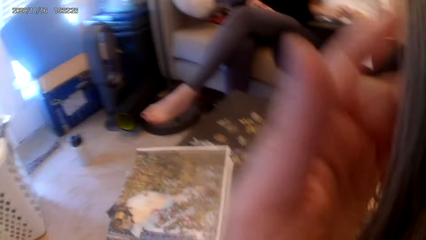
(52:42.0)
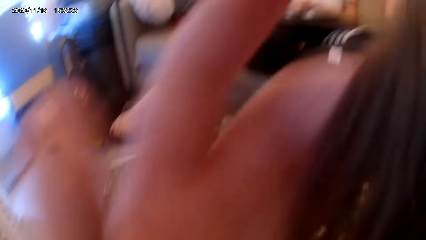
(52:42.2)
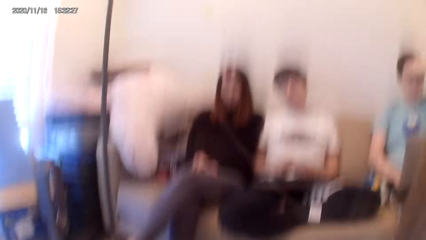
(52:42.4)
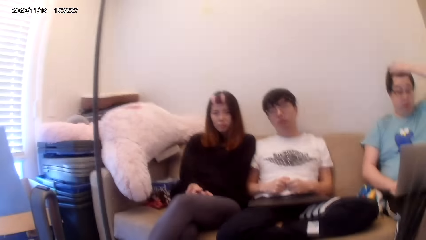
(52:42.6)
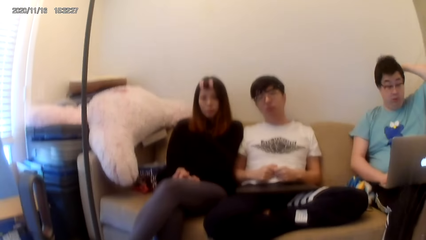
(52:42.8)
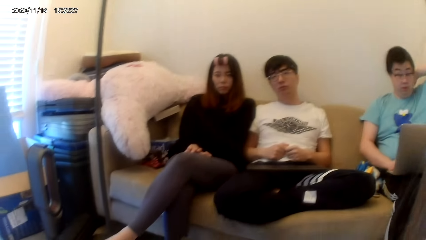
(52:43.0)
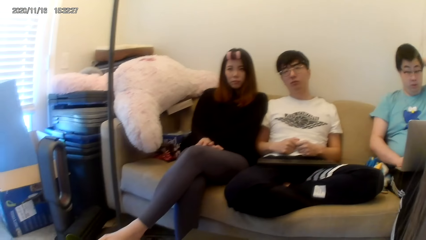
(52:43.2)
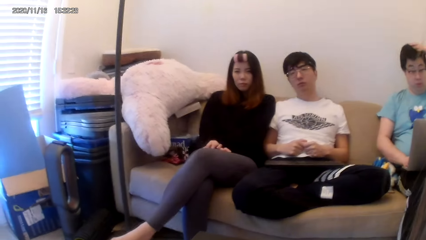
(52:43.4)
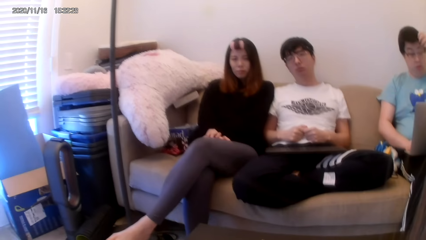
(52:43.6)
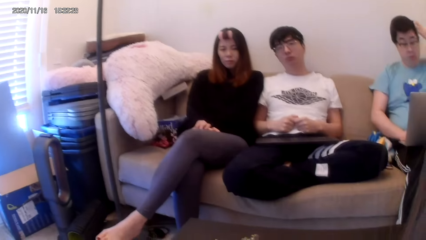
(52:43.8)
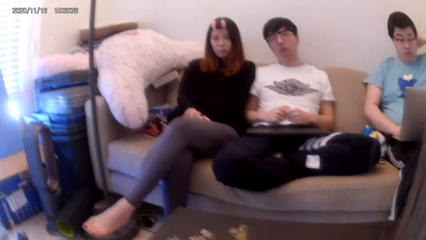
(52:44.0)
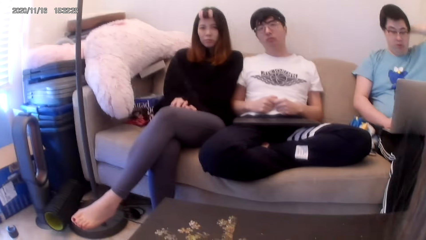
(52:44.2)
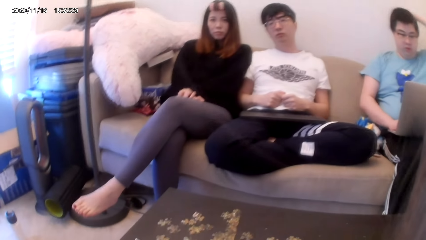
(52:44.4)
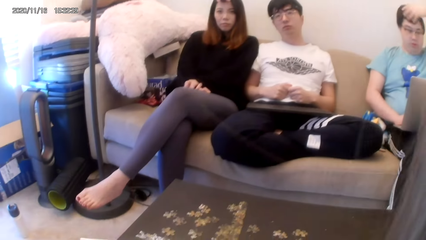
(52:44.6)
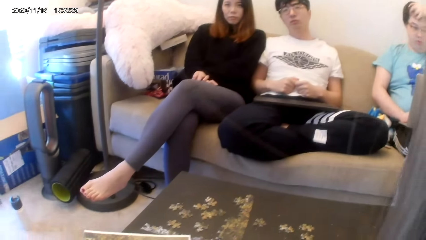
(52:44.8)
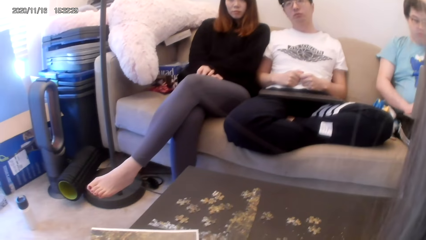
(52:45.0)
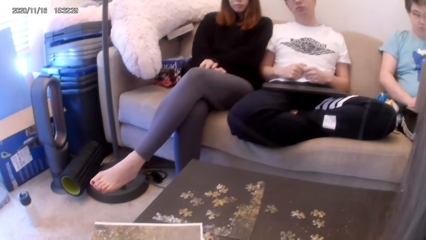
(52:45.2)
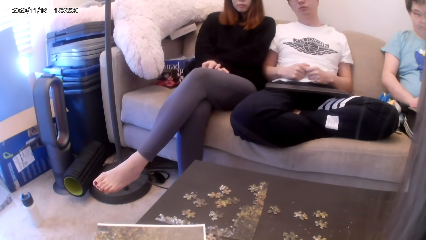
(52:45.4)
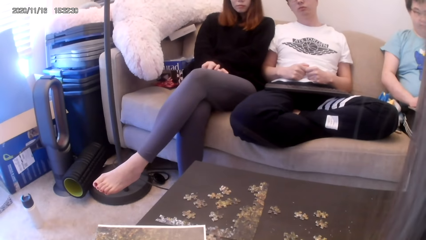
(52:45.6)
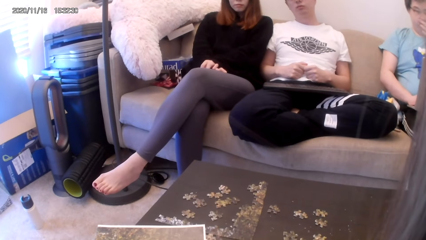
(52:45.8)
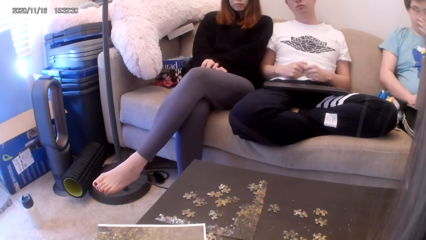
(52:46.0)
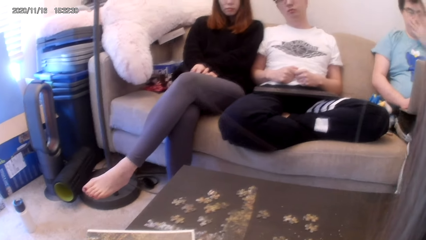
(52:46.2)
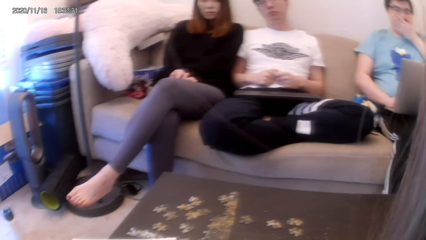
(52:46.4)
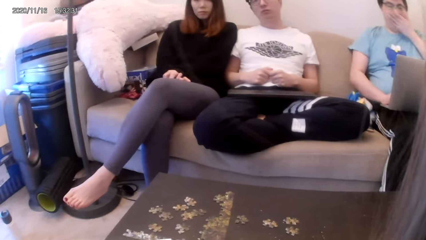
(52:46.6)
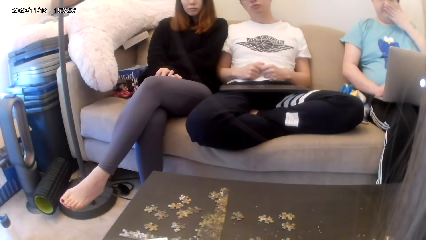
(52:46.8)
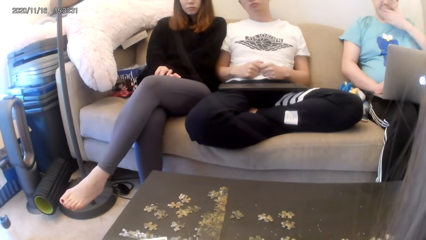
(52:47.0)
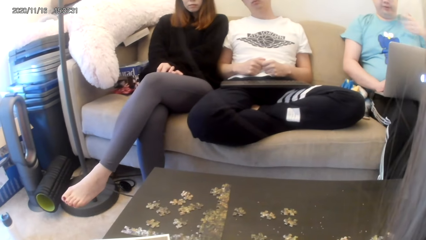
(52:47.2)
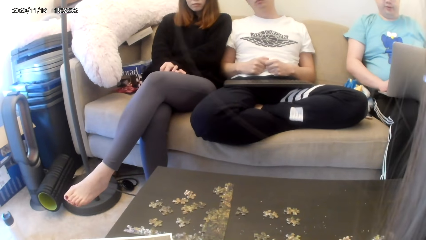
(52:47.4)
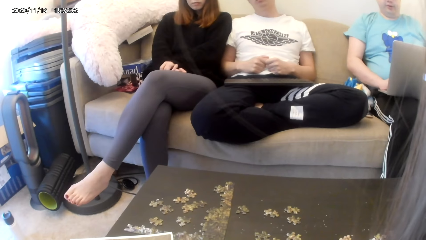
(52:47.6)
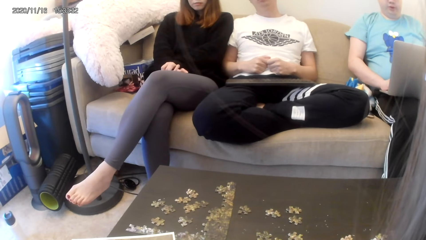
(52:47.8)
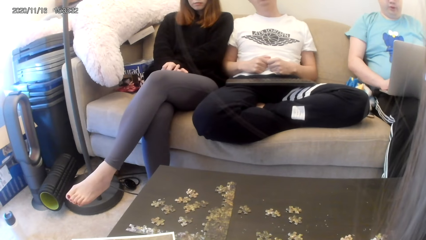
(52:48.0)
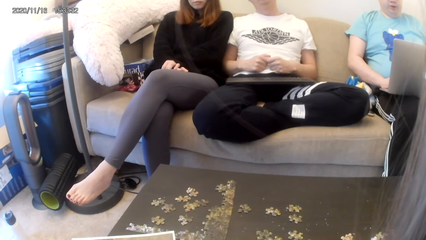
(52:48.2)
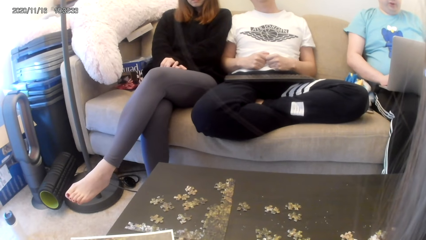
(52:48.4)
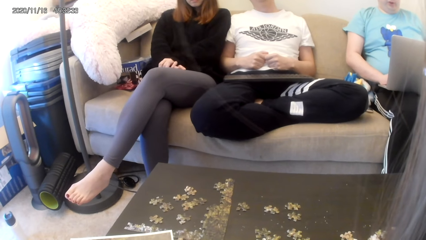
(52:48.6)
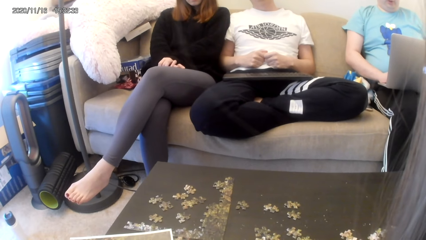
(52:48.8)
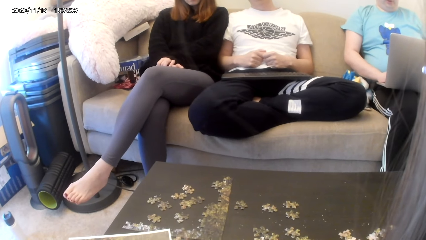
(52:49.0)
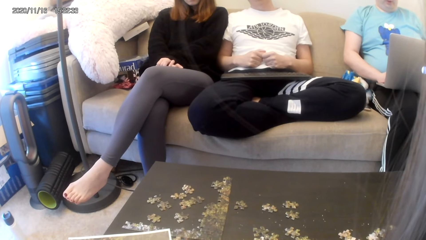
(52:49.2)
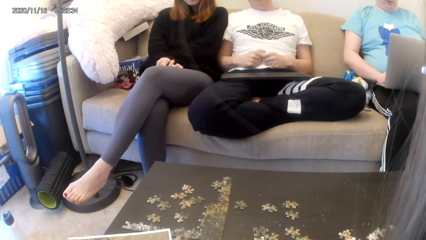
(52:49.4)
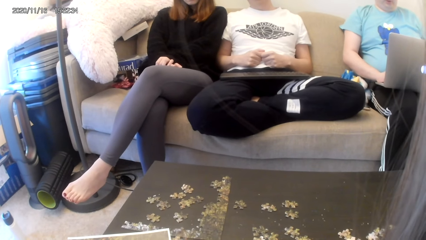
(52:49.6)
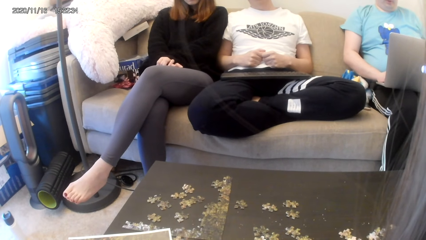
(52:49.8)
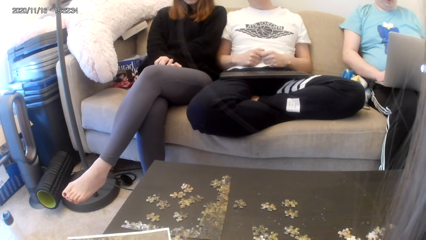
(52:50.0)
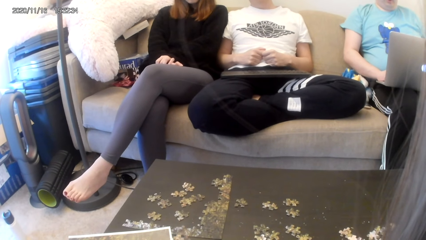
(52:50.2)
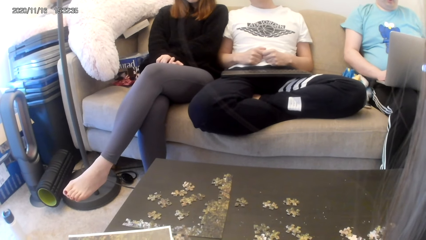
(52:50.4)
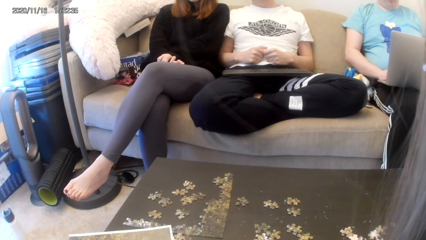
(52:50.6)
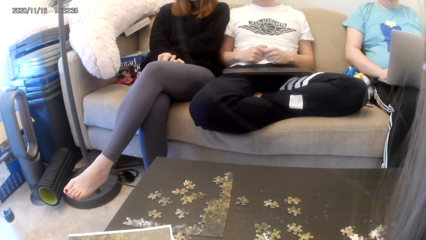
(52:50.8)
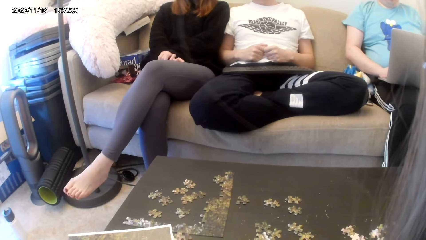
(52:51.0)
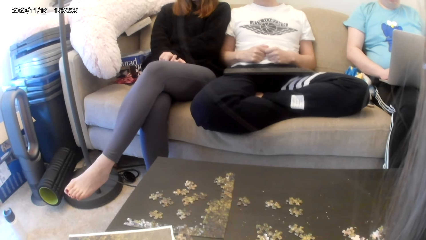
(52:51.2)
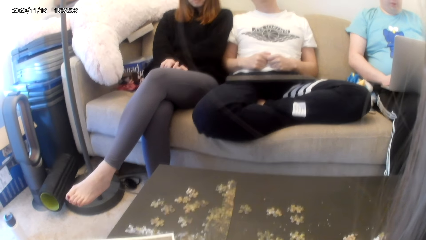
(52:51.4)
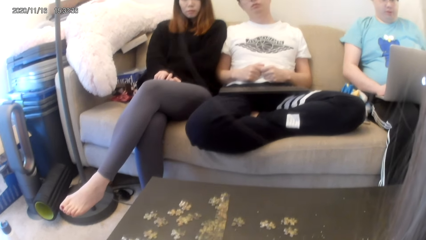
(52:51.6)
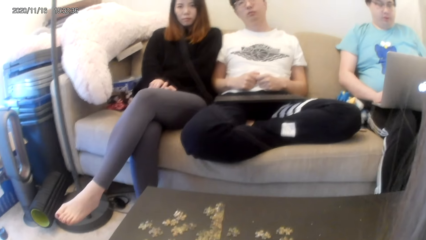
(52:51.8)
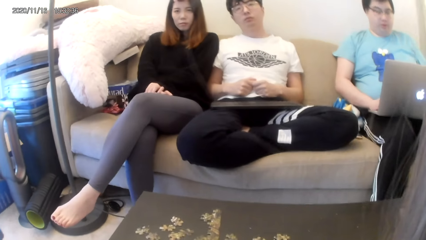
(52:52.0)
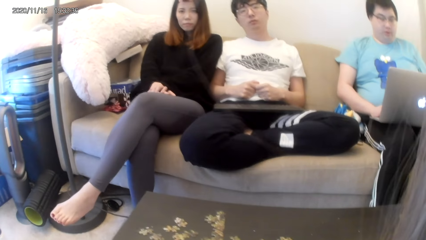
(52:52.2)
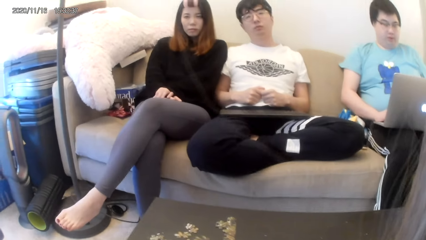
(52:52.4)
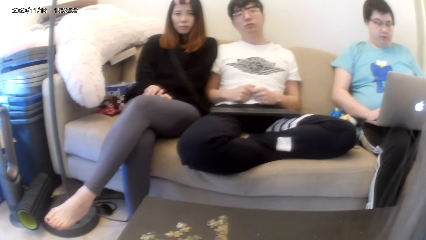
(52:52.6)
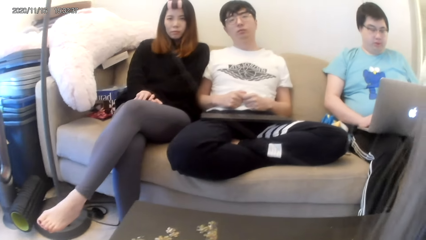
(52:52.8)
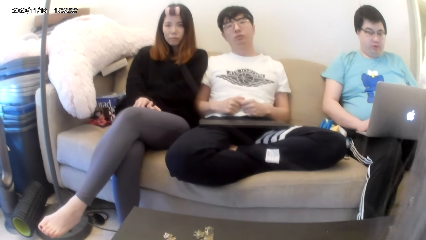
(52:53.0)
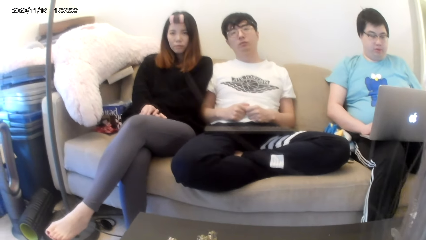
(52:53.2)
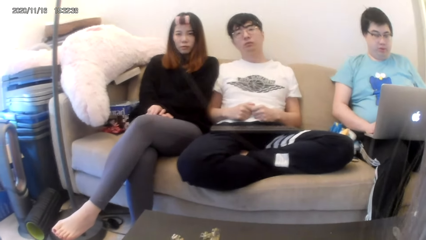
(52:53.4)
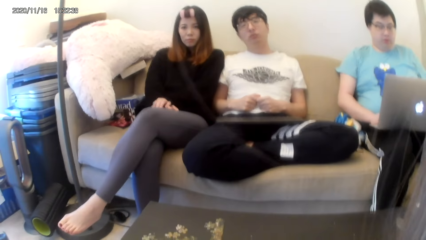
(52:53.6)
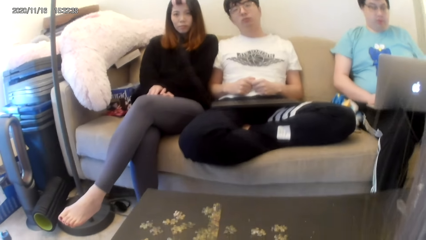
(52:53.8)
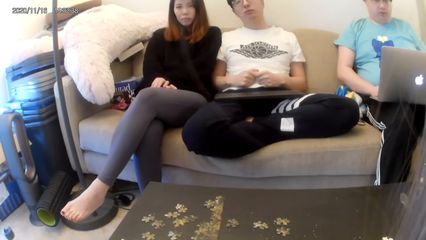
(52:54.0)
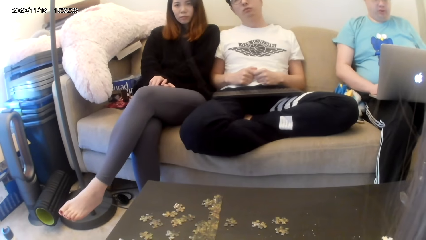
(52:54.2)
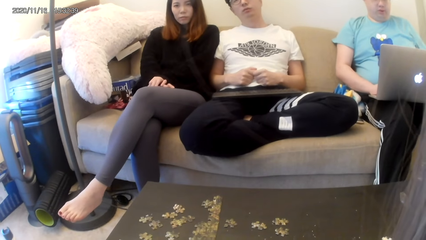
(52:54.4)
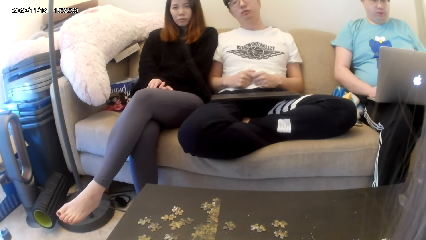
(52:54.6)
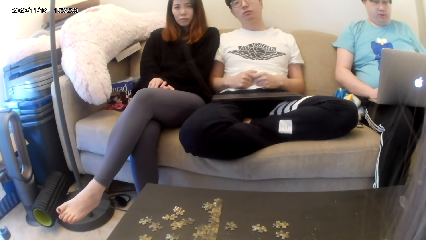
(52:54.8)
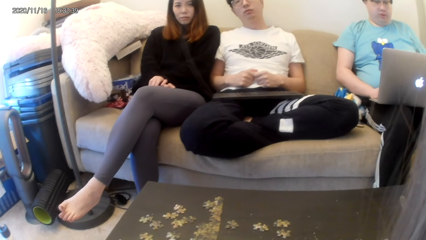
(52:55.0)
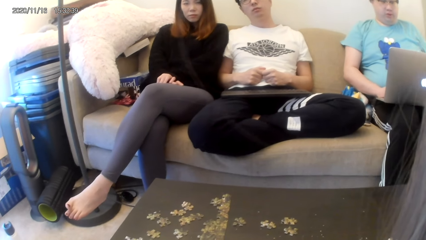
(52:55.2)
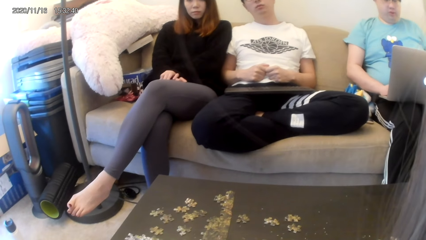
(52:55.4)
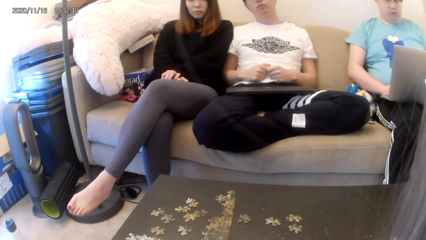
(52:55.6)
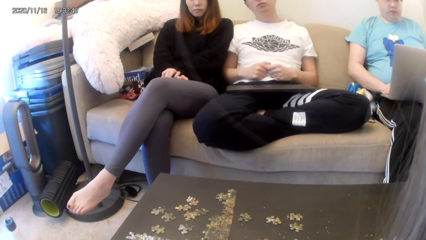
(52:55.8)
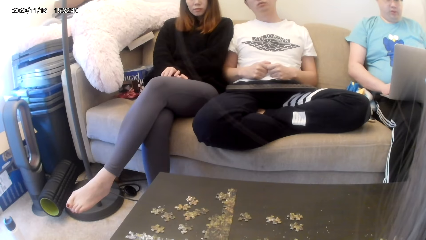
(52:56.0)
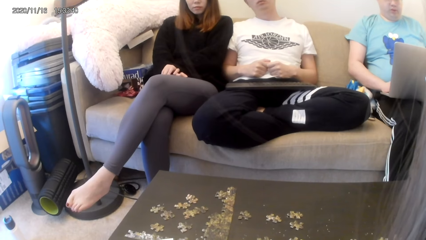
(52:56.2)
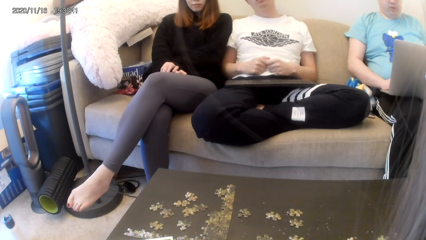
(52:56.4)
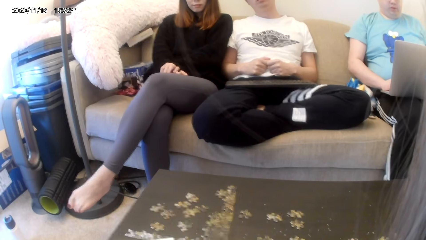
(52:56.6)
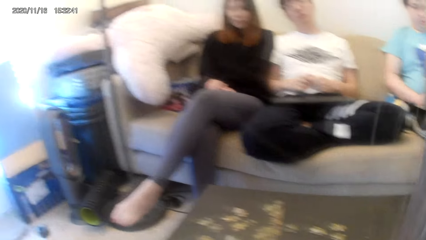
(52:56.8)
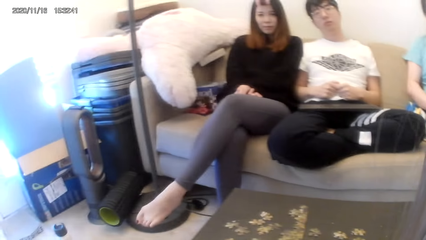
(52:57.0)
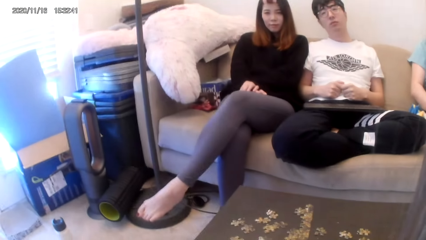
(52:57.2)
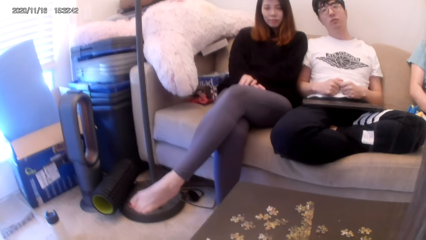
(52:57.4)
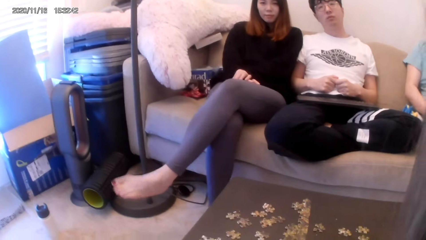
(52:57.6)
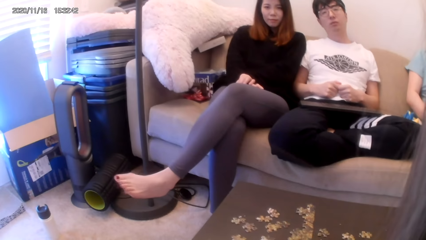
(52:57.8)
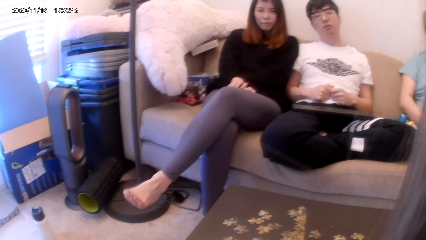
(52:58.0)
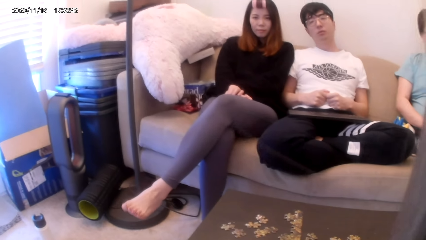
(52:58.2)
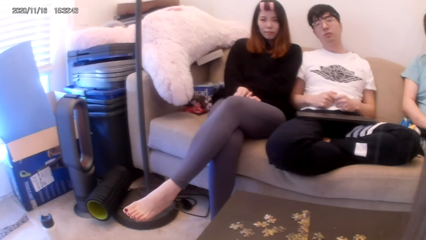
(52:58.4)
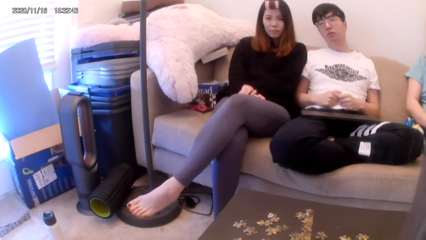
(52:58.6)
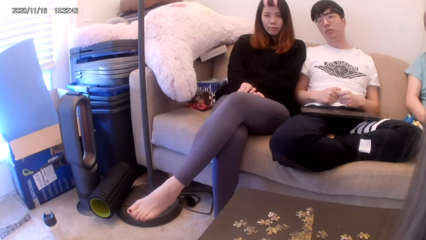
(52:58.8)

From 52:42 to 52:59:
The camera wearer raises a hand. A man rubs his hair.
